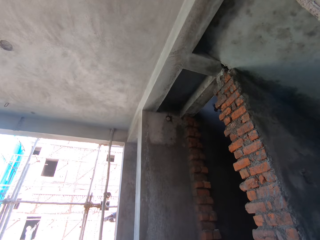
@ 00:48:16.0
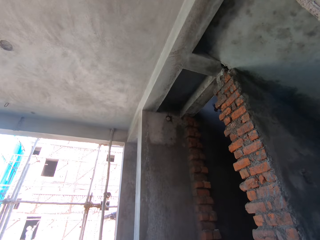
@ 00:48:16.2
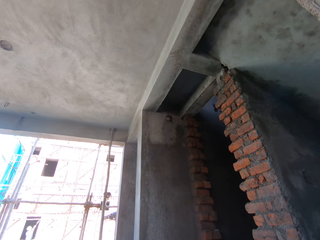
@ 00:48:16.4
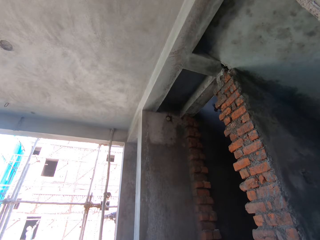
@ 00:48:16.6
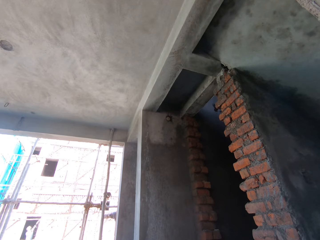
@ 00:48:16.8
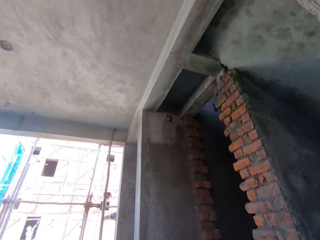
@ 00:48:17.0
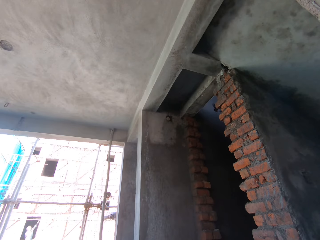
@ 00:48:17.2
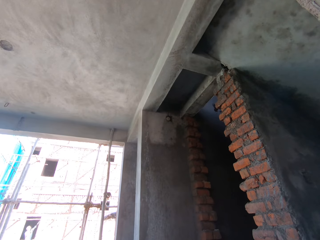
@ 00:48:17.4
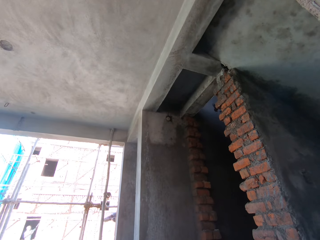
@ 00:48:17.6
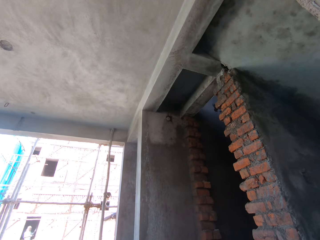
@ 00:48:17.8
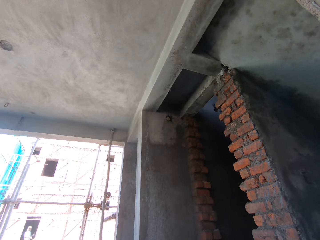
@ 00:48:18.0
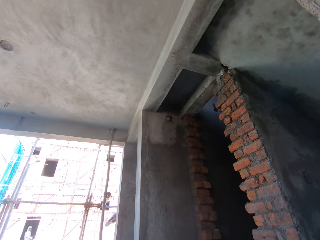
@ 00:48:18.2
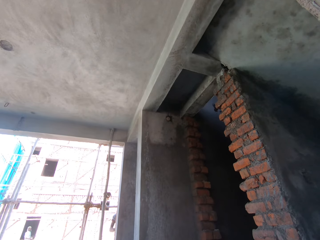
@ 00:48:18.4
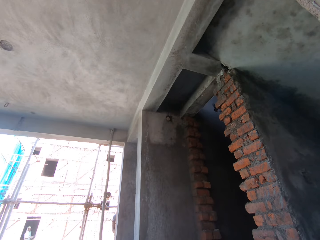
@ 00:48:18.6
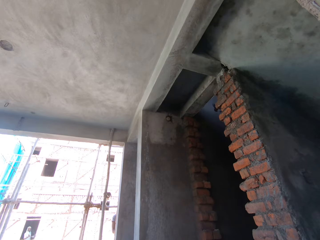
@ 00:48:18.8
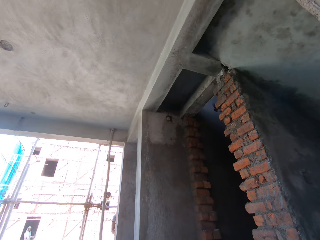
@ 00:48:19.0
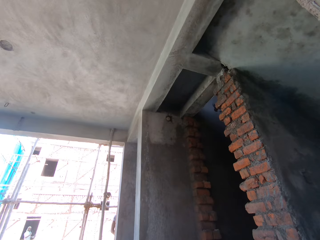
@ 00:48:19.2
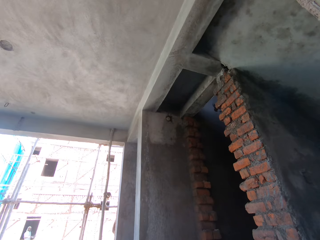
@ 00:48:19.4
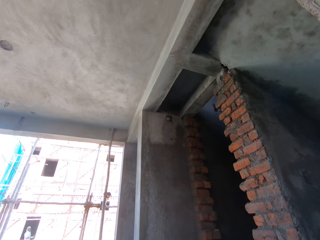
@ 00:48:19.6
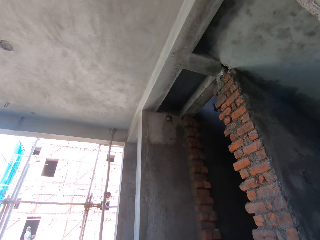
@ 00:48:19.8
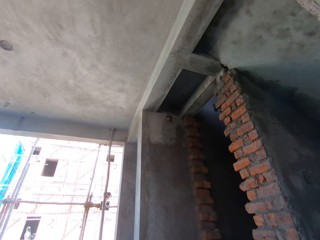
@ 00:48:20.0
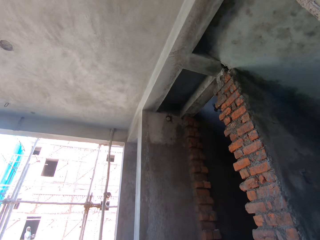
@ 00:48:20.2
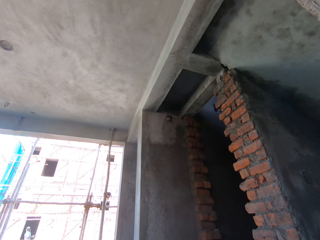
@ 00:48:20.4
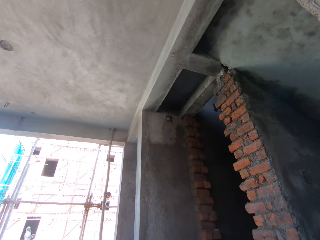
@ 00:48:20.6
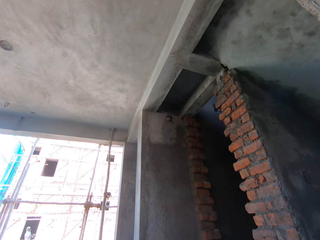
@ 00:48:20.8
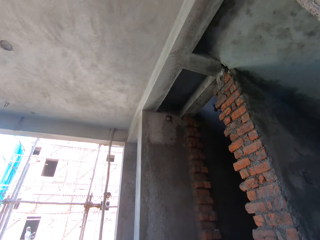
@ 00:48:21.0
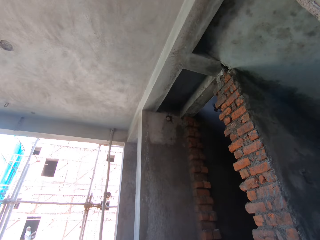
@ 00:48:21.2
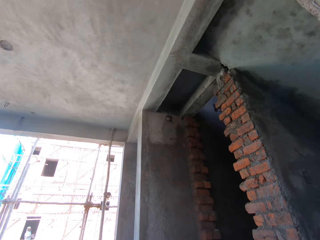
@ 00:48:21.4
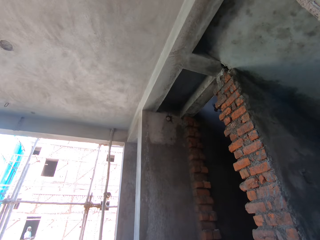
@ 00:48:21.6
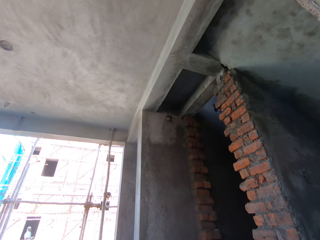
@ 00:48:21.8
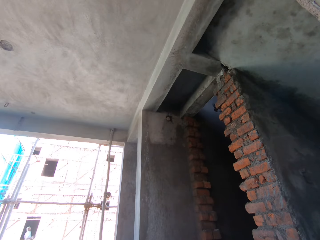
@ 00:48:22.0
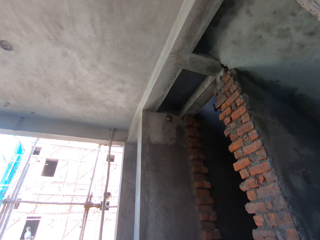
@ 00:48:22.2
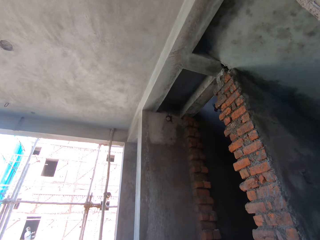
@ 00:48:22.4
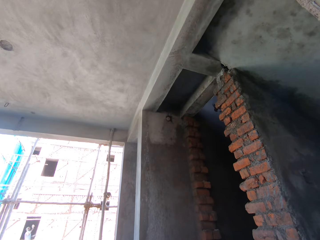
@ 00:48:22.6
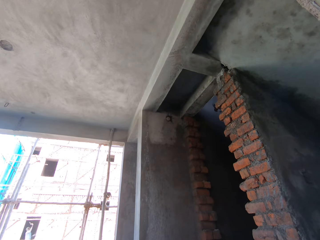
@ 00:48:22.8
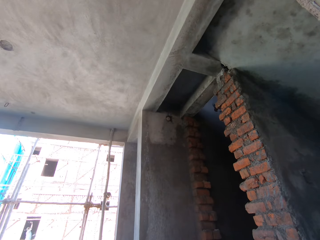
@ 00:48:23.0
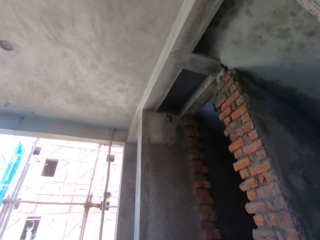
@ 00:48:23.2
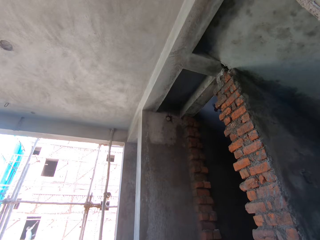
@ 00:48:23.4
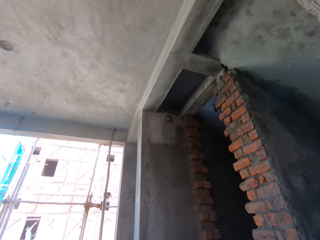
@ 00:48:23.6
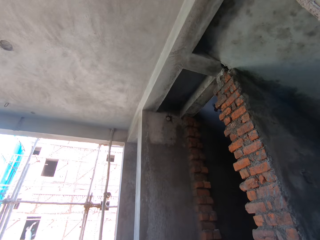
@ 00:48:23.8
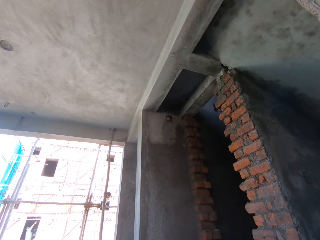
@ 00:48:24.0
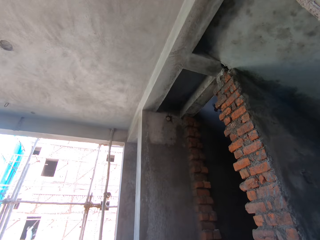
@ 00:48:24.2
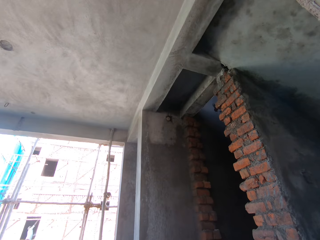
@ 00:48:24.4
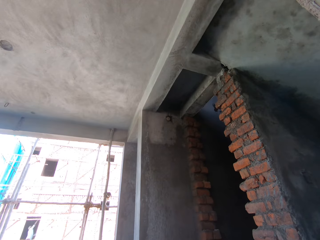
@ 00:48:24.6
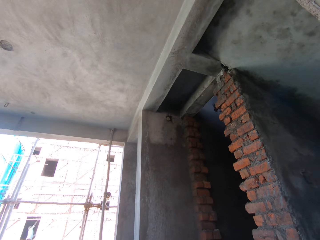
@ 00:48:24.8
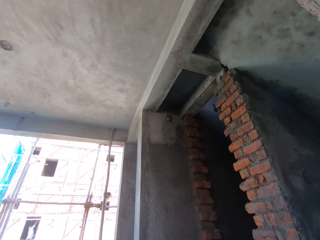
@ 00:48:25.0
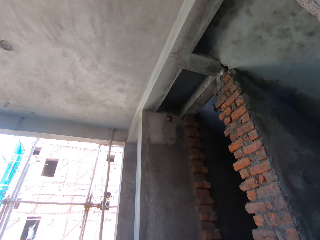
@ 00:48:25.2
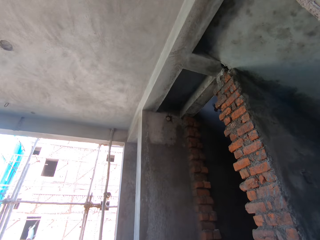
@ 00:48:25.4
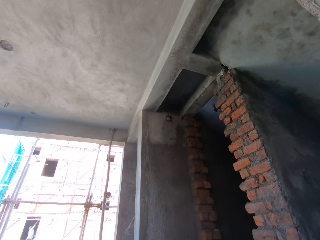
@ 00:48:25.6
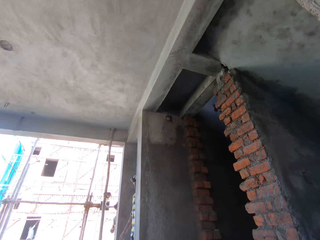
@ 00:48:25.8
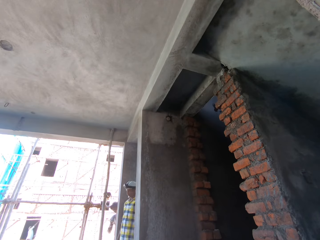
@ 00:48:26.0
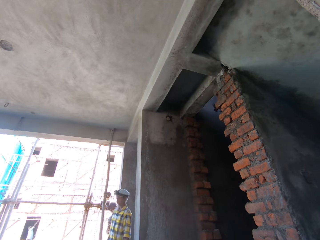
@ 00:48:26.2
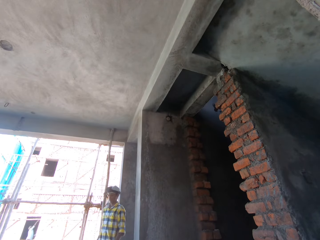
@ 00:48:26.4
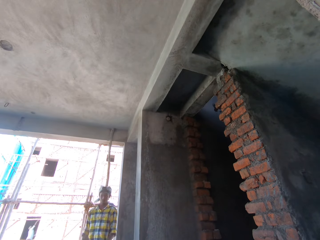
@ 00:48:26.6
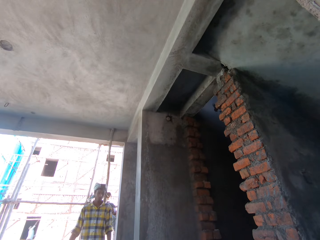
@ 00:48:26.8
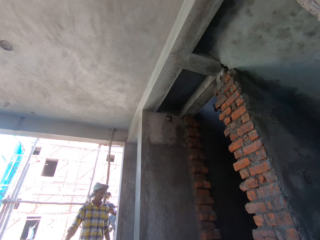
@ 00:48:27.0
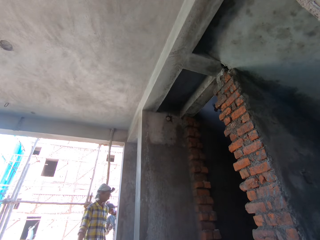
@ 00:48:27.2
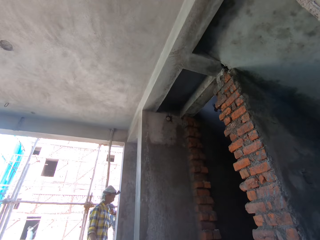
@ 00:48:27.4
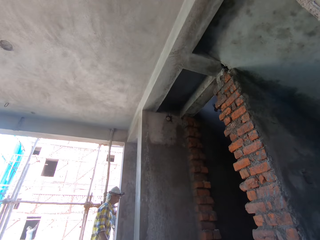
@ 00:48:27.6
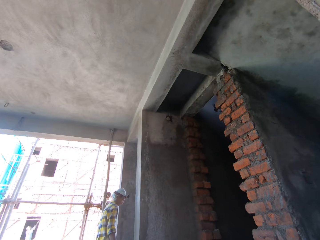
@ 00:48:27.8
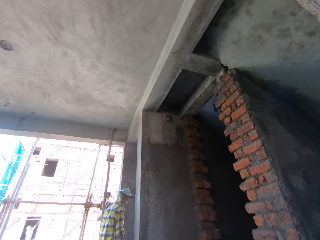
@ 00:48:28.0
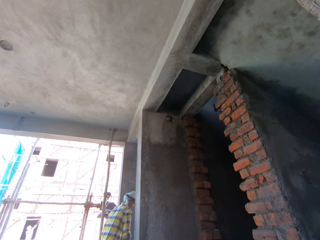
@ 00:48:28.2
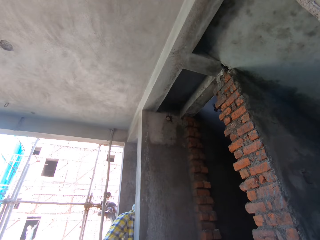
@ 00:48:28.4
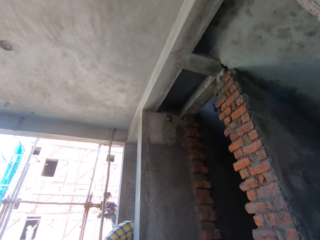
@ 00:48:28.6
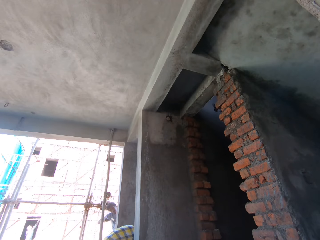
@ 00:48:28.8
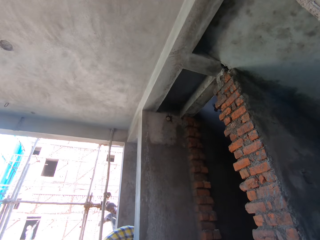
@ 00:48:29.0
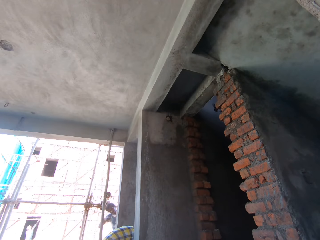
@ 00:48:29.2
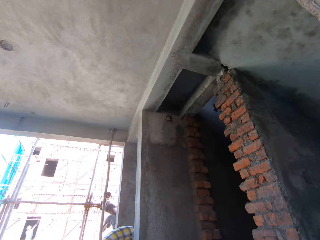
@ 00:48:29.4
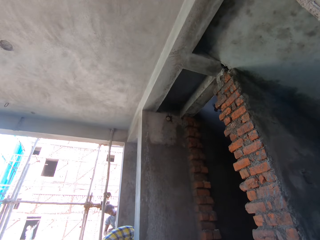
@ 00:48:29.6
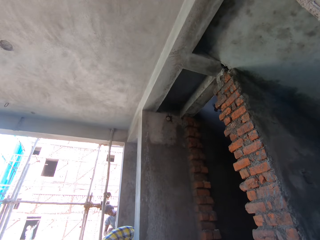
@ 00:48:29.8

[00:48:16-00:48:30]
The man removes the mortar on the wall with his left hand. Another man plasters the wall with the trowel in his right hand. The first man rolls the trowel in his right hand, scrapes the wall with the trowel in his right hand, and plasters the wall with the trowel in his right hand. The other man holds the trowel with his right hand and plasters the wall with the trowel in his right hand. The first man touches the wall with his left hand.

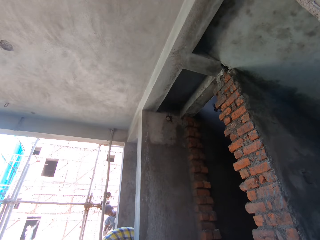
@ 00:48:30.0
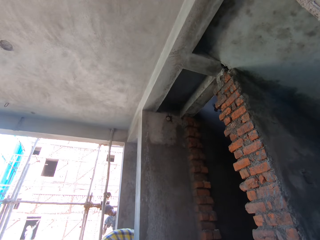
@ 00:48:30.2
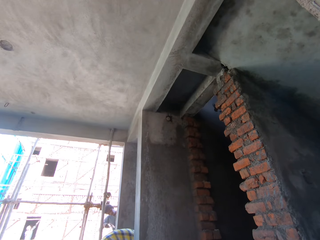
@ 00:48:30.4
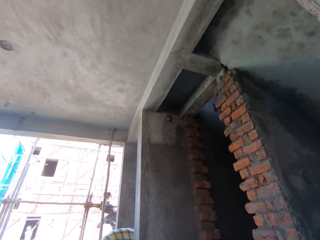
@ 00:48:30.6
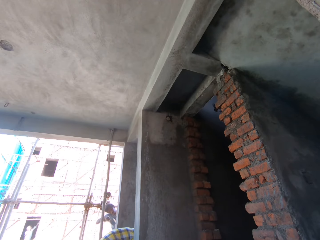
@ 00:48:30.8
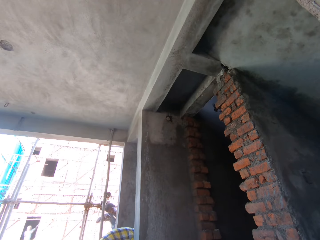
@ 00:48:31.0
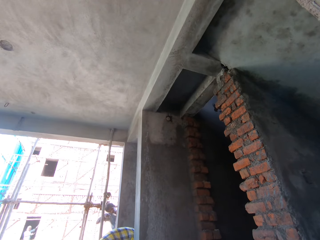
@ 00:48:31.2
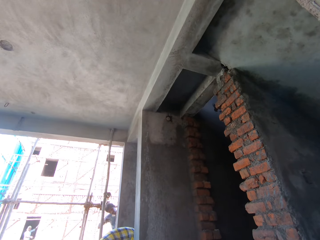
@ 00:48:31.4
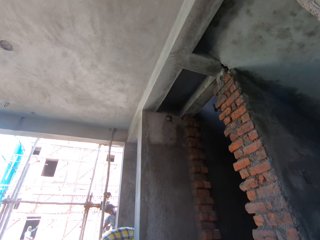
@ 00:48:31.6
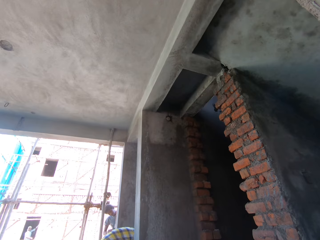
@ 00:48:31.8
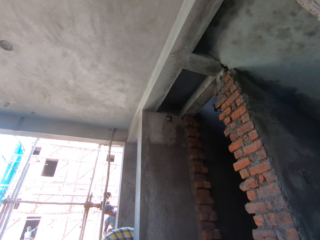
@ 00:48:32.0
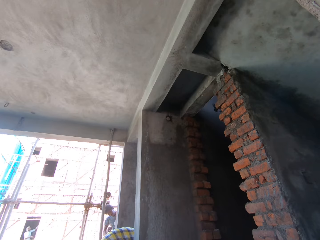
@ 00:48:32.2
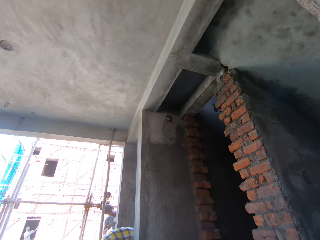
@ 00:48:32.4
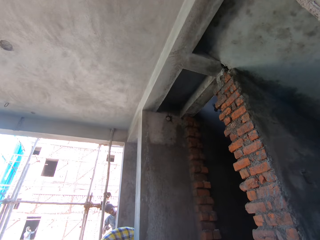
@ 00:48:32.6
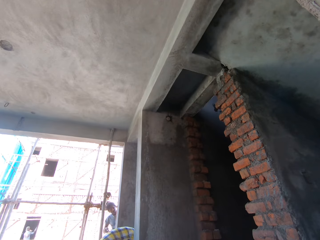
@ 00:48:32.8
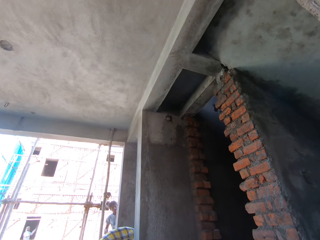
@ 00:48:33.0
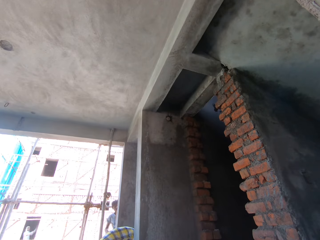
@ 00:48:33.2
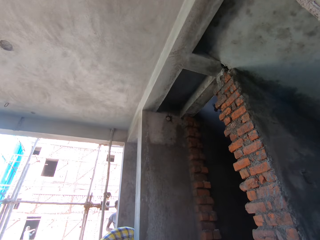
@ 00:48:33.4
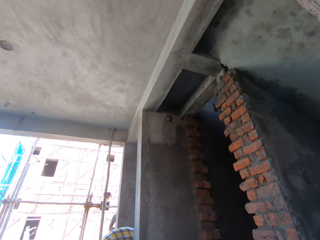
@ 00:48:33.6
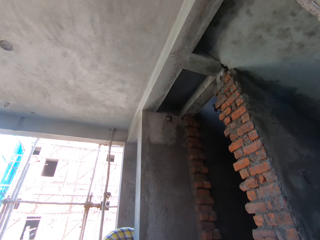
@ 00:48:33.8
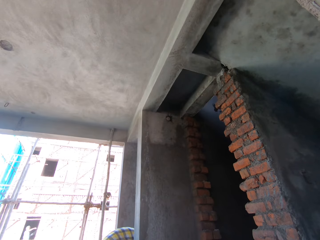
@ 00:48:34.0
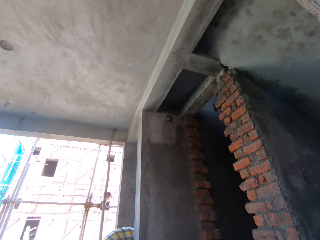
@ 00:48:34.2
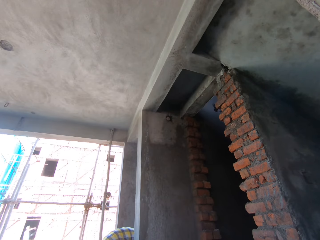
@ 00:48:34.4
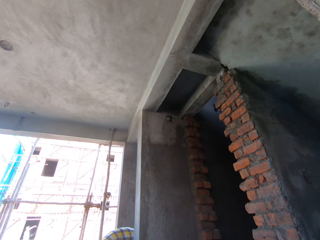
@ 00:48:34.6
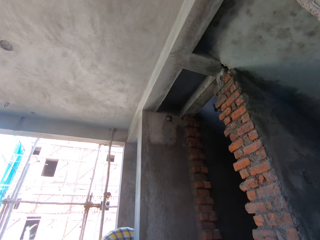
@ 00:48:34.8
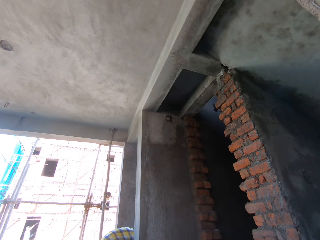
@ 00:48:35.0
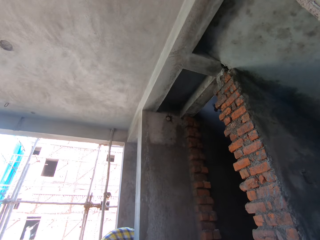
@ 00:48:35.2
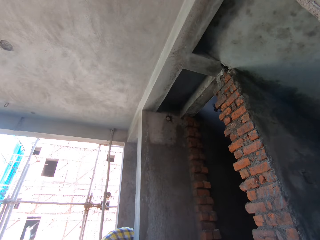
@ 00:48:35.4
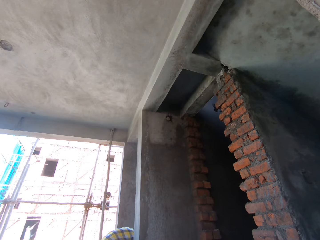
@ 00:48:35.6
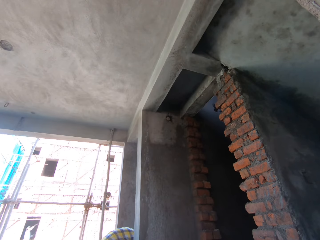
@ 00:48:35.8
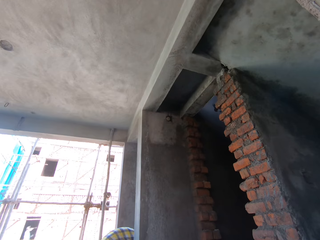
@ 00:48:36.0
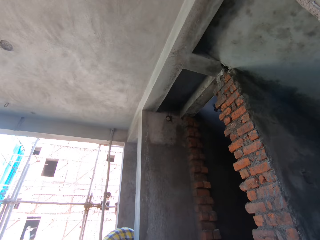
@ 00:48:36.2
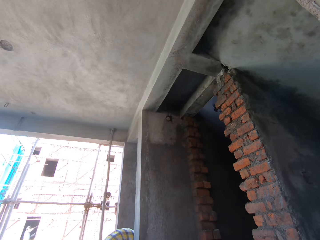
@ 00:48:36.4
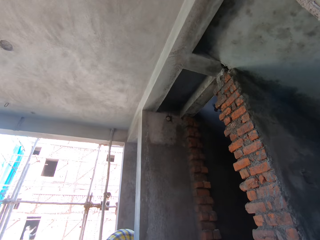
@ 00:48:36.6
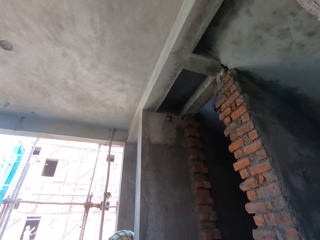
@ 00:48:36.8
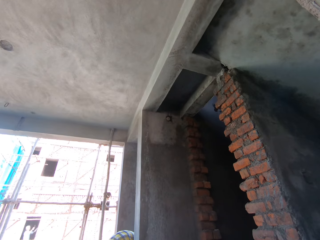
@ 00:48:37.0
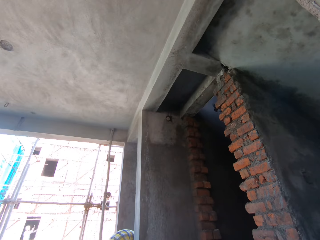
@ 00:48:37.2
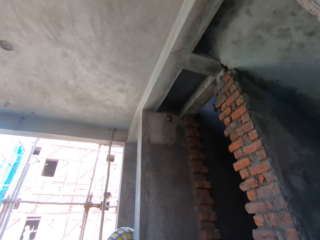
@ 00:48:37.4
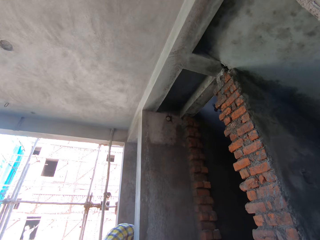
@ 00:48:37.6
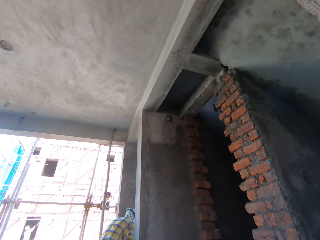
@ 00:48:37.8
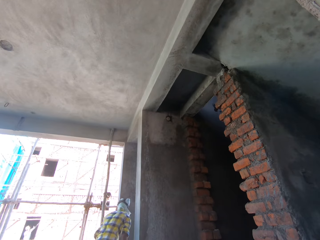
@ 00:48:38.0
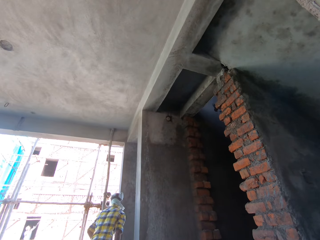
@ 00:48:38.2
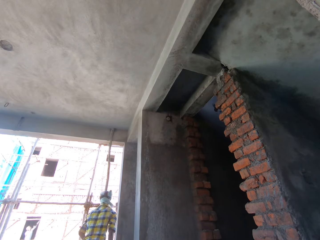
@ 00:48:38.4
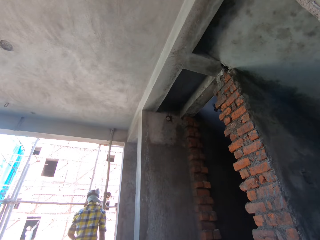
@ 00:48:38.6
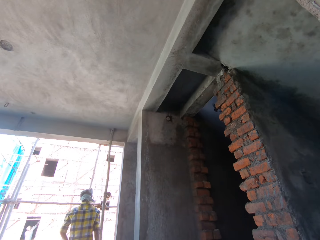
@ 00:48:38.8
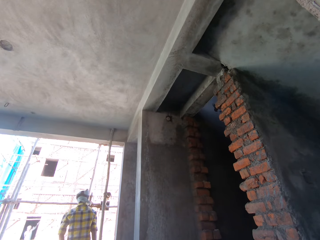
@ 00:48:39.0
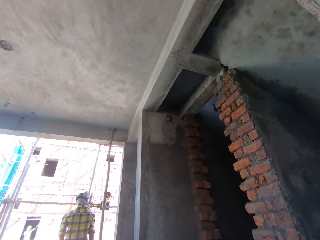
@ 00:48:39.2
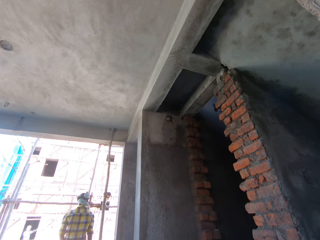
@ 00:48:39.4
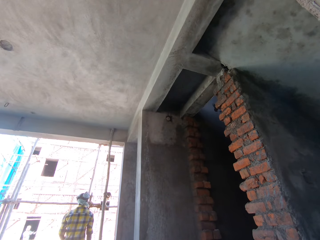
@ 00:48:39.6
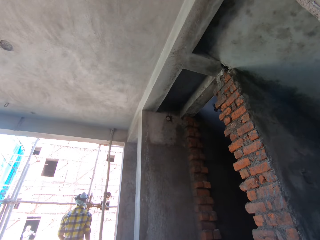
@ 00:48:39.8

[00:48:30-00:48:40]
The man carries some mortar from a workbench with the trowel in his right hand, pastes the mortar on the wall with the trowel in his right hand, and plasters the wall with the trowel in his right hand. Another man plasters the wall with the trowel in his right hand. The first man plasters the wall with the float trowel in his left hand. A third man picks up a piece of cloth from the ground with his right hand.
